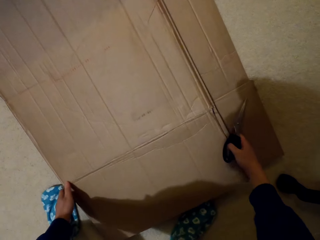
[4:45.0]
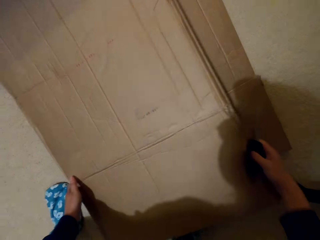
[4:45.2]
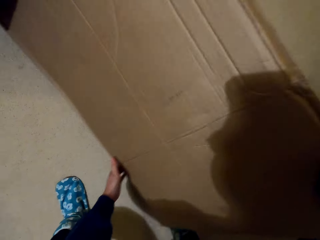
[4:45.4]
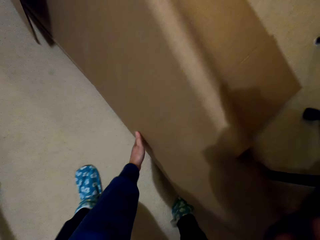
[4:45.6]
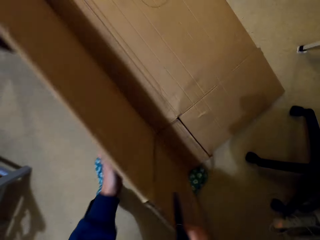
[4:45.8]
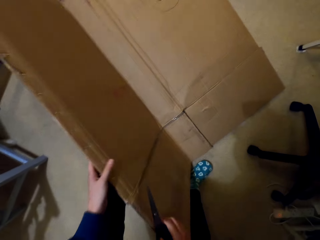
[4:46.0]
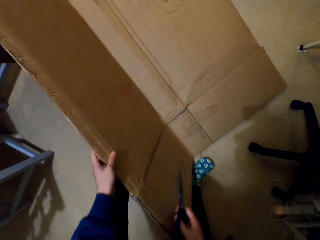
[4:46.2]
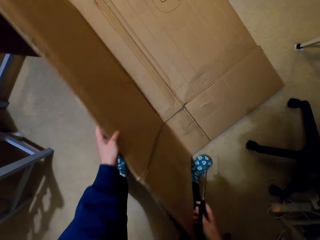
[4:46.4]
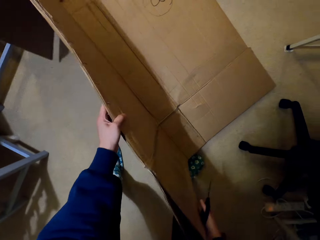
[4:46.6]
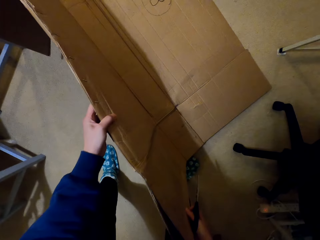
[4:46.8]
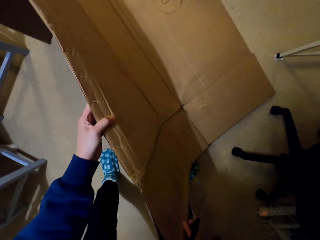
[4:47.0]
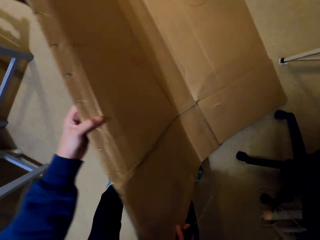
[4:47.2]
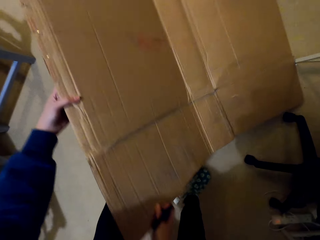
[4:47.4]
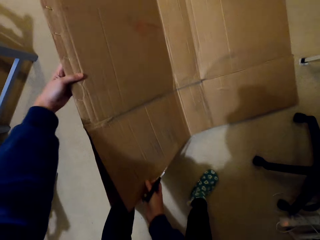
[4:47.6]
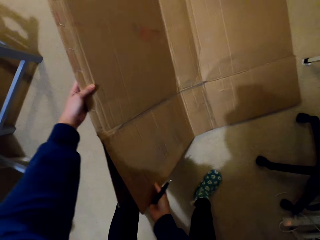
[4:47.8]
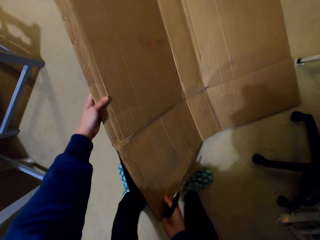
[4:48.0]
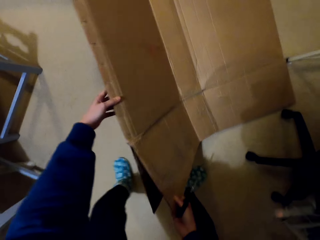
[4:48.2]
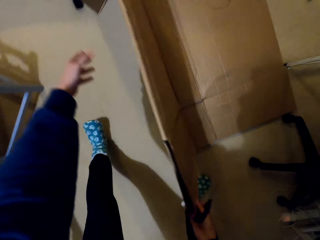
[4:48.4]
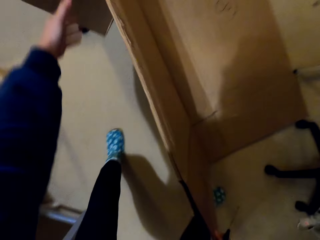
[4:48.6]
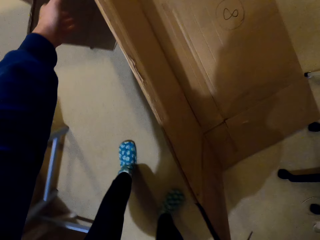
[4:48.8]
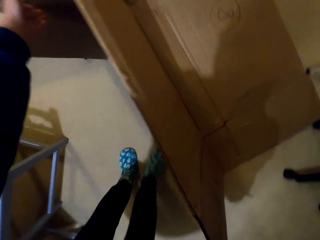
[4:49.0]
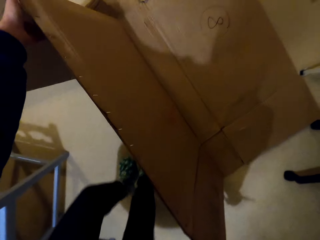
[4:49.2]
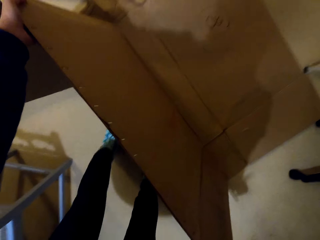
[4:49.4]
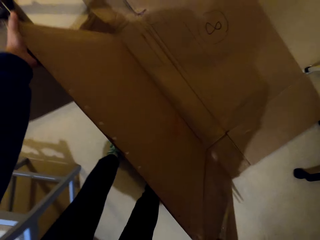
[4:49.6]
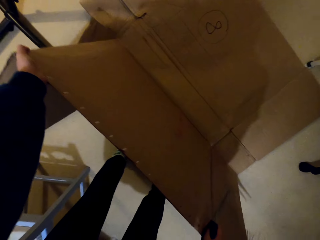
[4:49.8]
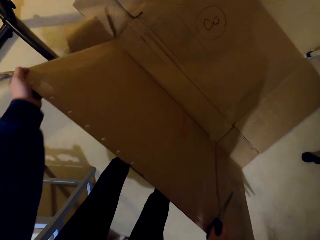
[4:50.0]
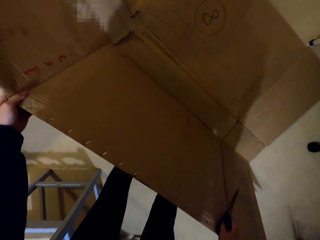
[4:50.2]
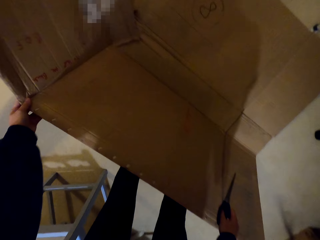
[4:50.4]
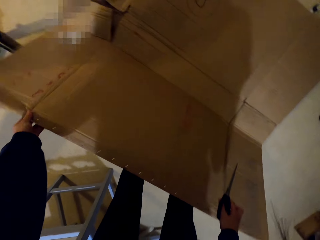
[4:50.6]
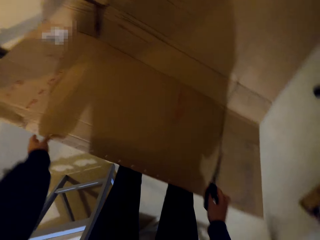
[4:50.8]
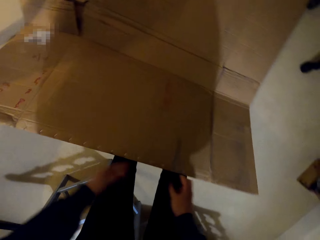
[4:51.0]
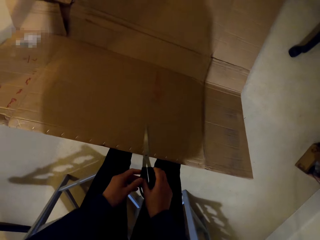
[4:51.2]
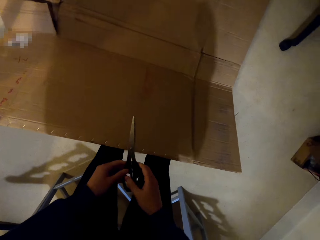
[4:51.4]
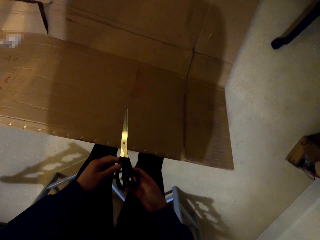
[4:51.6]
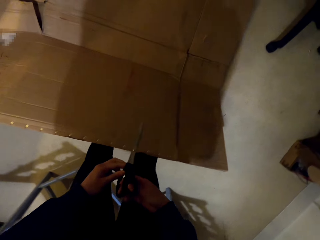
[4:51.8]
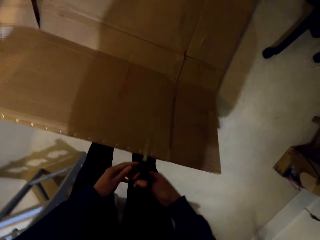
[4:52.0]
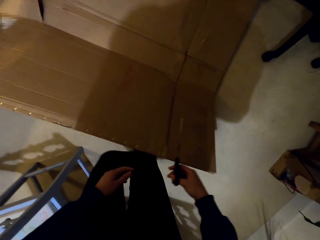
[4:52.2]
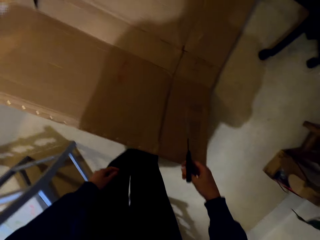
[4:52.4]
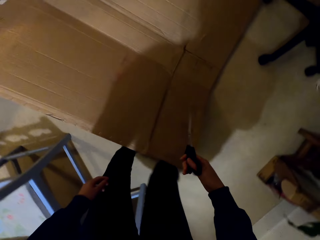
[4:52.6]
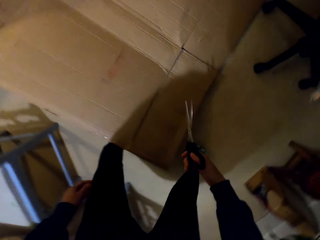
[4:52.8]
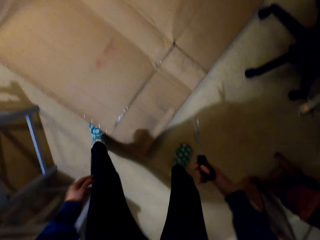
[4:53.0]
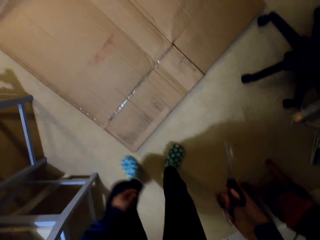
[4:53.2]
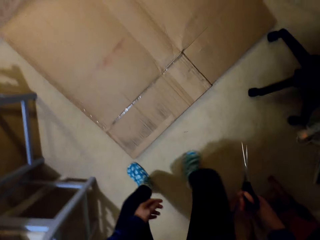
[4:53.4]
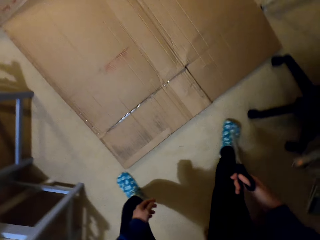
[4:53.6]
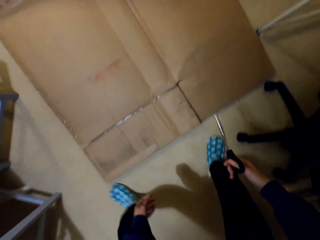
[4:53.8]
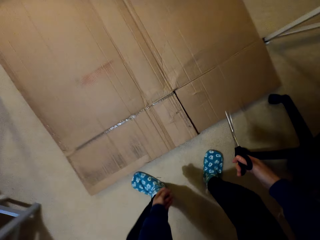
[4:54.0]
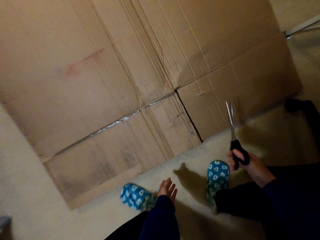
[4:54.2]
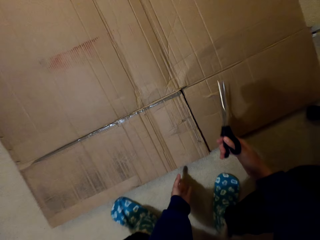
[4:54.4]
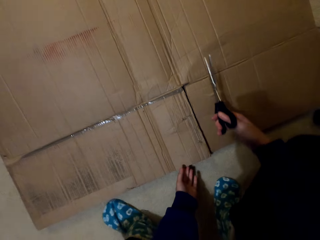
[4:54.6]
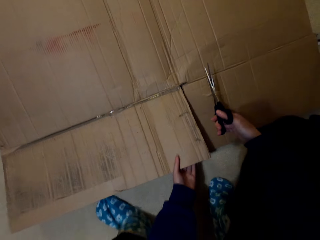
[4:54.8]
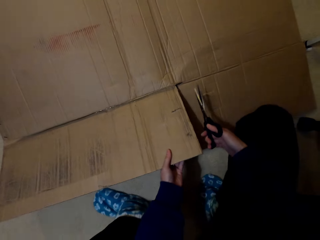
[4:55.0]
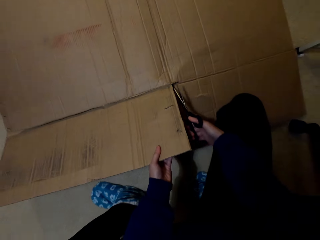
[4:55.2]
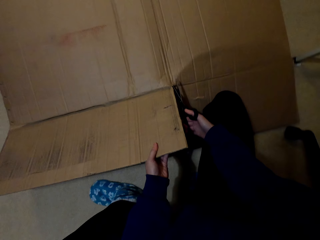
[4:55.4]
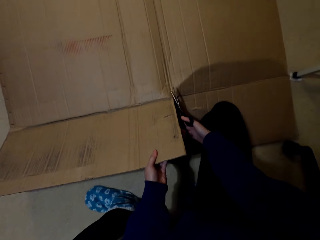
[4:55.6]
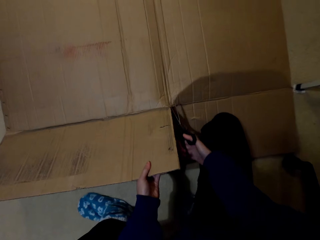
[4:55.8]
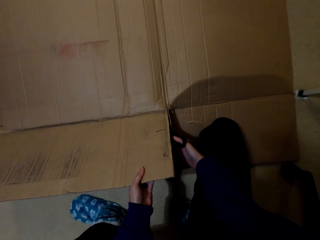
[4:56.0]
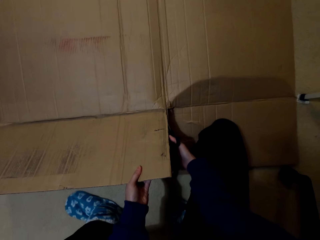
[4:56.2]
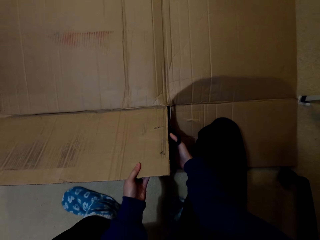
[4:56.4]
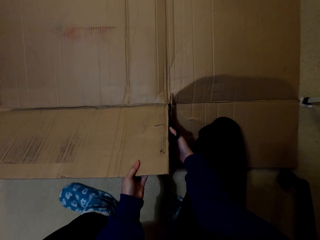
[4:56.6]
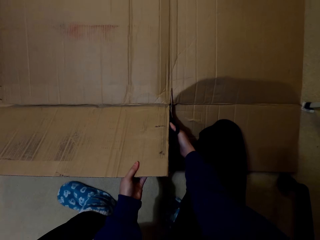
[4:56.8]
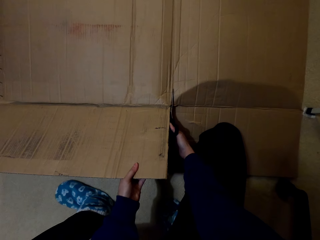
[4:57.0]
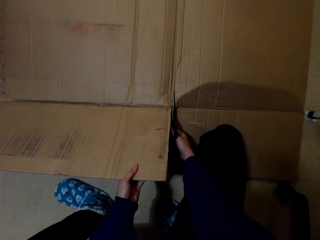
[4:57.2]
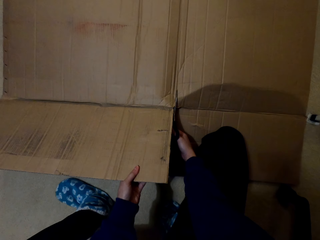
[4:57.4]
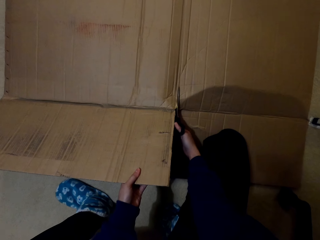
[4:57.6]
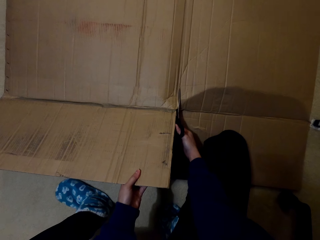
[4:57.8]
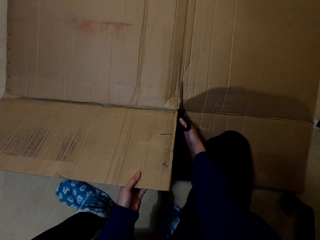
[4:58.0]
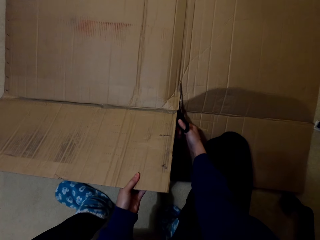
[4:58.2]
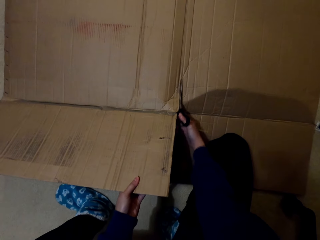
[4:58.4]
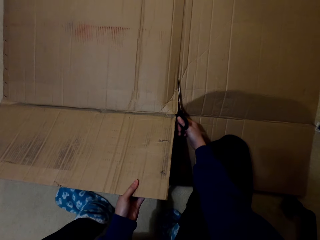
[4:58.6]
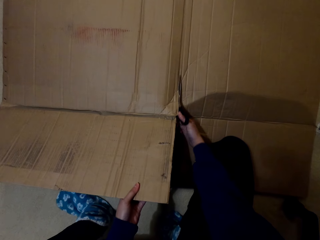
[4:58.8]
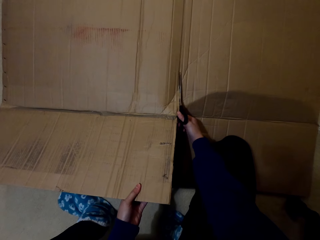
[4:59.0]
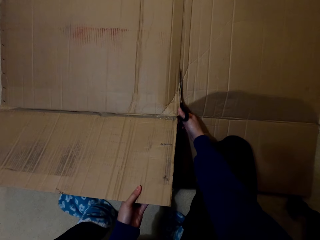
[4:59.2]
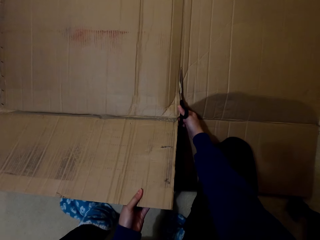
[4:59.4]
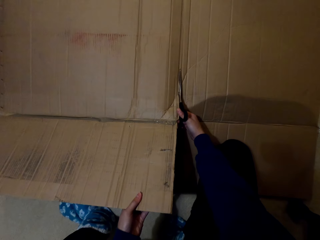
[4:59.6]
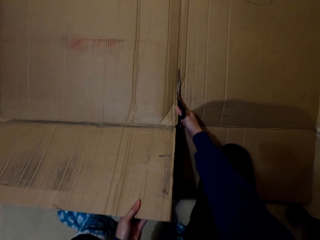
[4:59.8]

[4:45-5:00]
The camera wearer picks up the carton. They cut the carton with scissors.

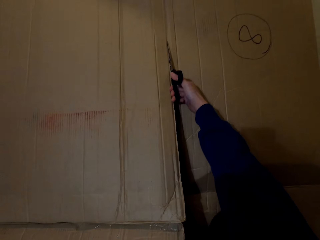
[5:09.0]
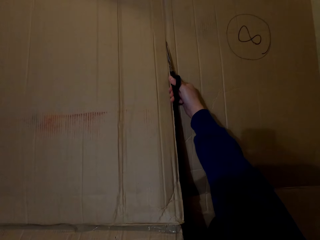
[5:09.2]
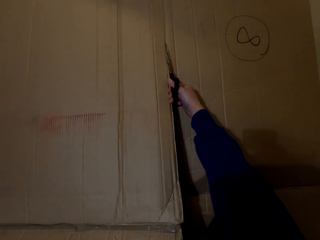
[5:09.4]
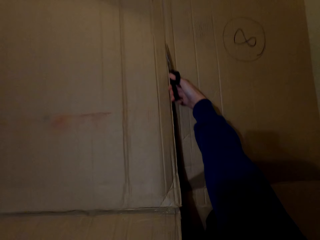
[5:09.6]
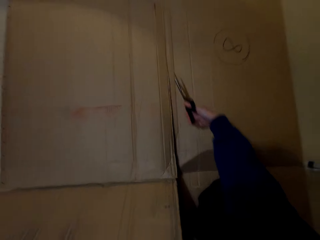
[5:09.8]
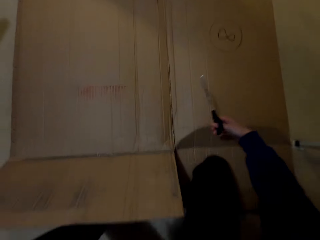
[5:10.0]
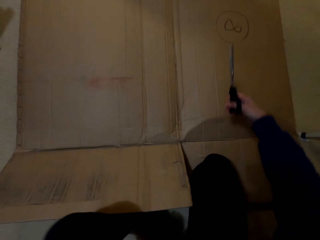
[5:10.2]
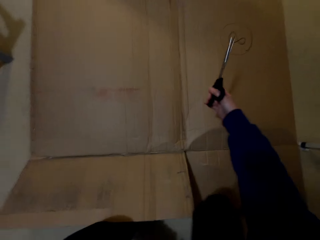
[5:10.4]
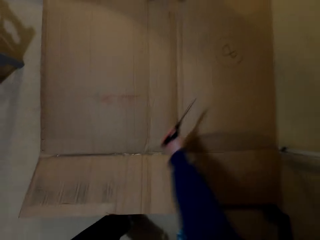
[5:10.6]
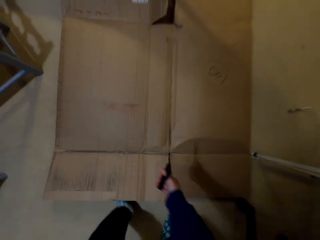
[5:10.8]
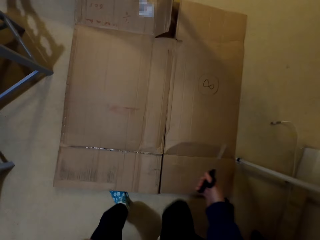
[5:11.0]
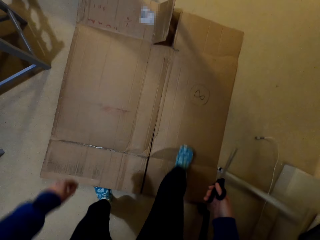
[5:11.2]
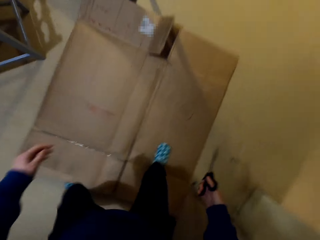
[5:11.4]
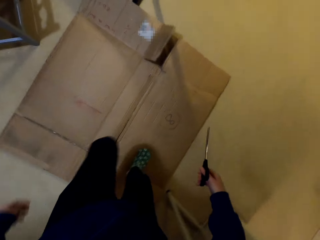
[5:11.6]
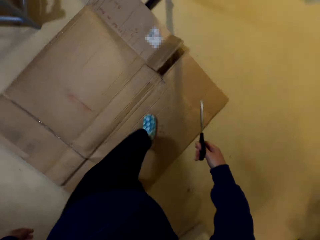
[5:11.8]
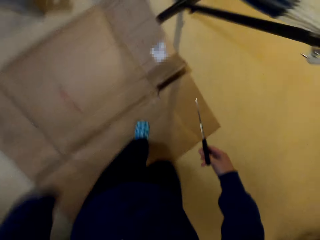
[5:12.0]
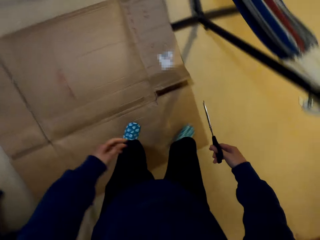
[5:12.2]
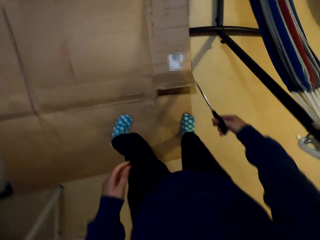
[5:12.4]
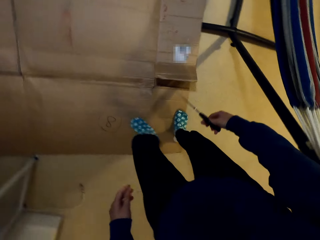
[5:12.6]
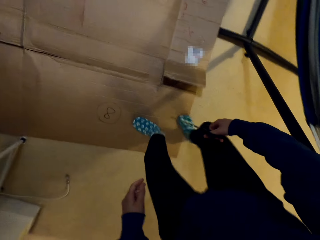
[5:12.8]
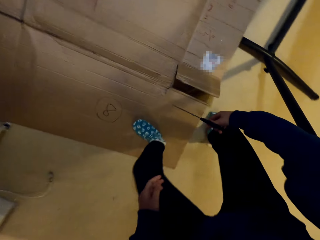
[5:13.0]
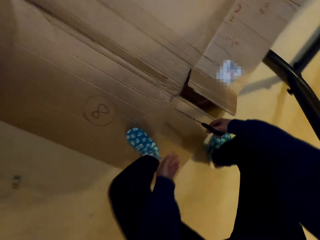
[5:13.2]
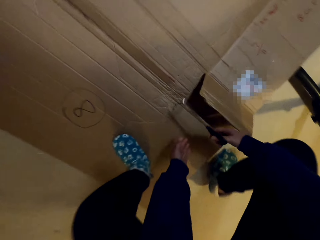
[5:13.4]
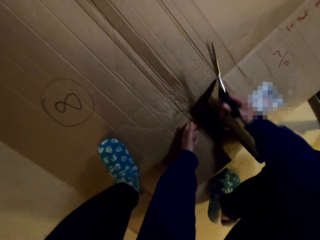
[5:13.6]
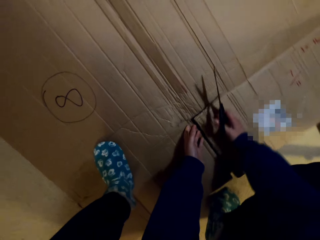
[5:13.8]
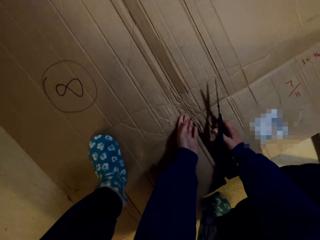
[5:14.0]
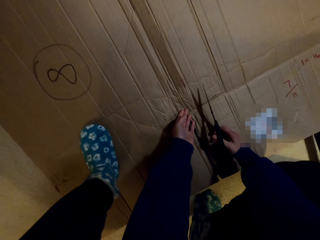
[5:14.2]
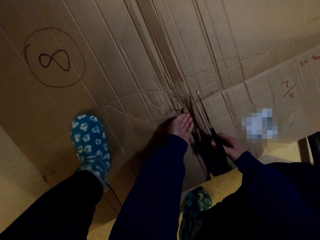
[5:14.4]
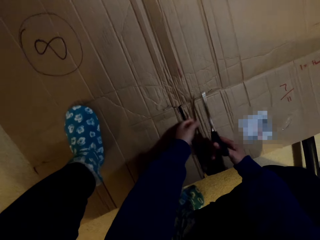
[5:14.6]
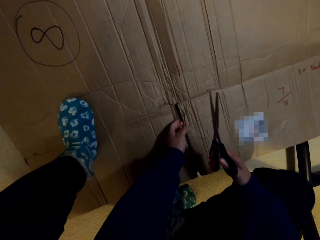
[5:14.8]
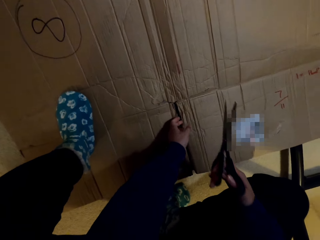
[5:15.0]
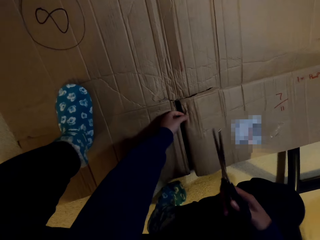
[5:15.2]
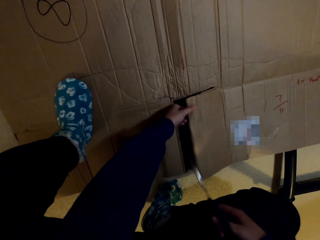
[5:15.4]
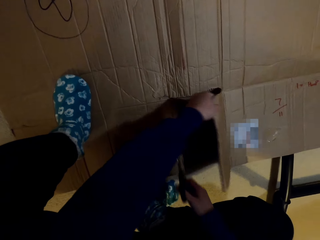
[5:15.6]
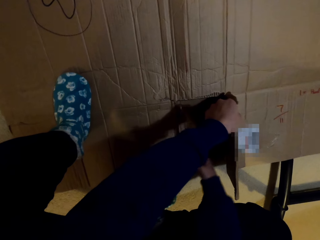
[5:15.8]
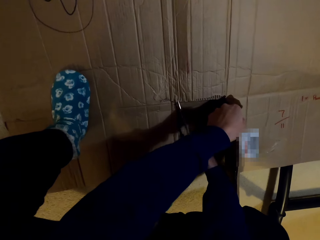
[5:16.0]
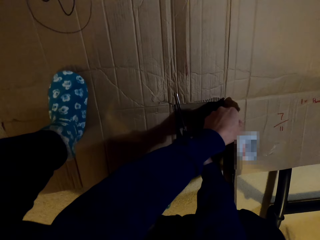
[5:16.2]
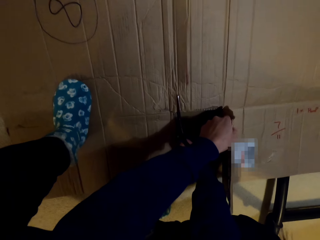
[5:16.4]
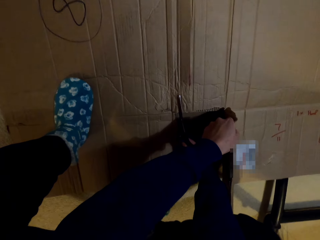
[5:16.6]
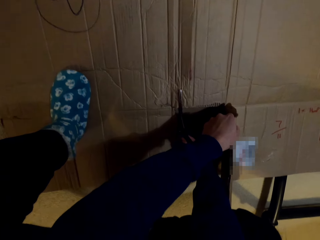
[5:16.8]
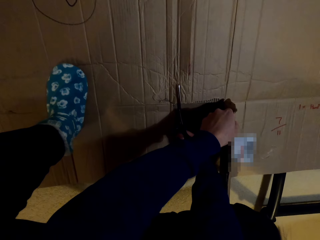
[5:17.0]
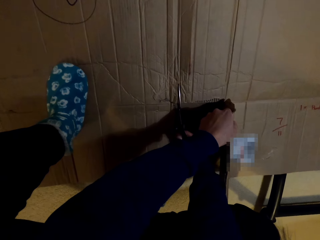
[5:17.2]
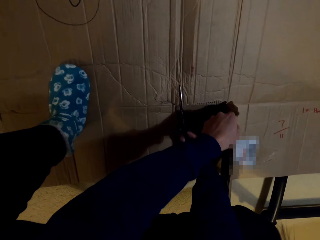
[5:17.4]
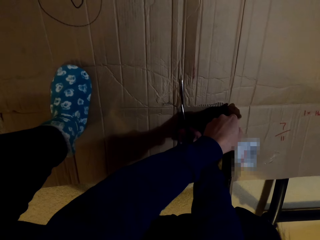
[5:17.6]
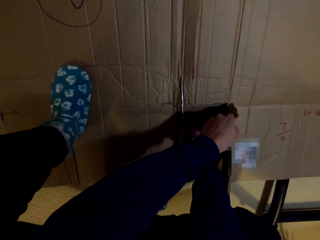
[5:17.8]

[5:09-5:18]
The camera wearer walks on the carton. They hold the carton with the left hand.
